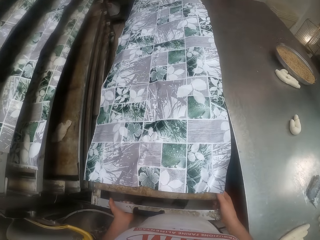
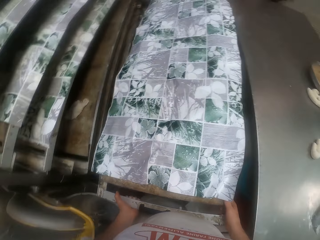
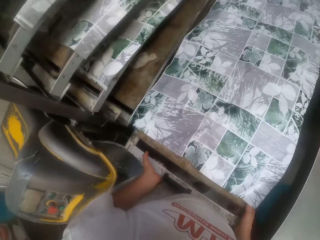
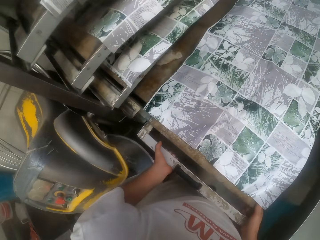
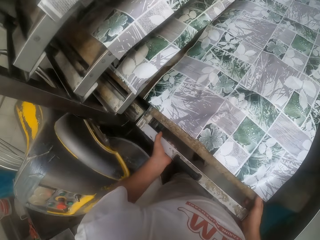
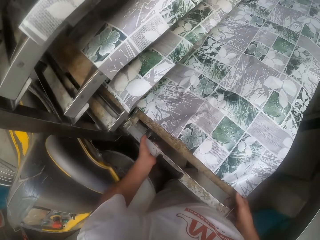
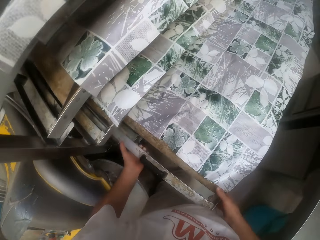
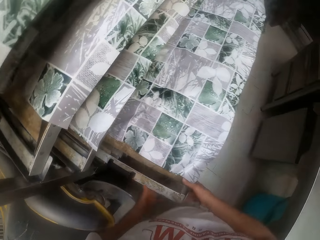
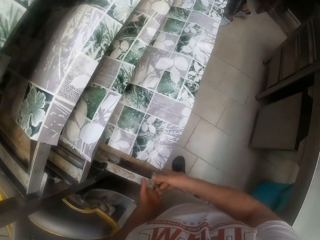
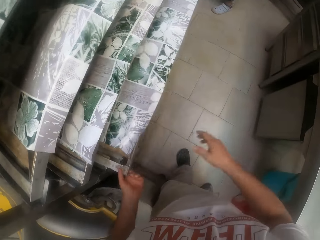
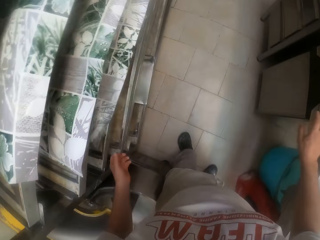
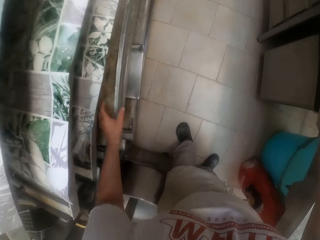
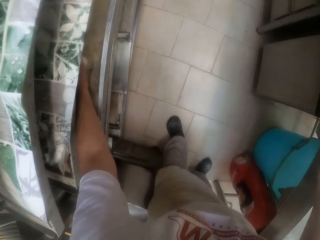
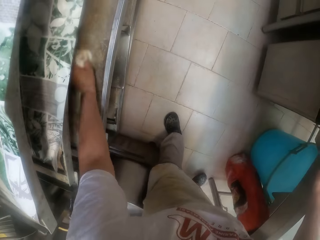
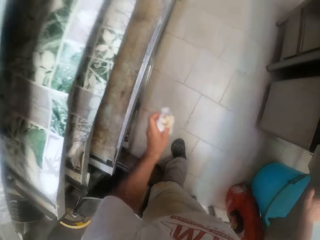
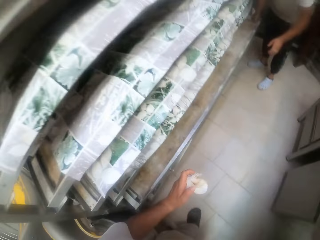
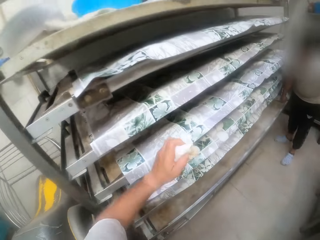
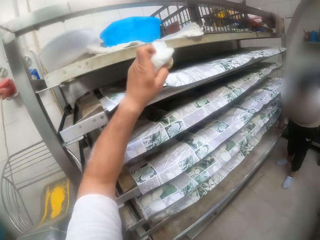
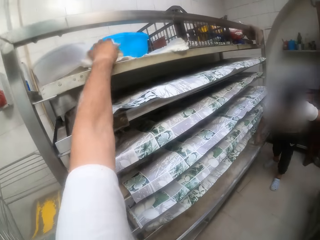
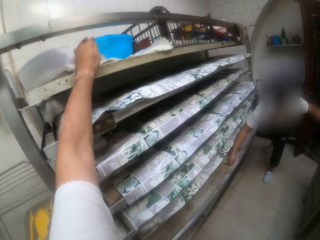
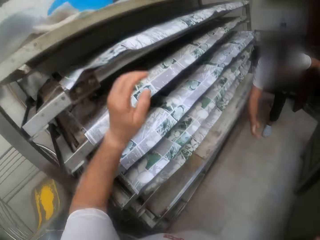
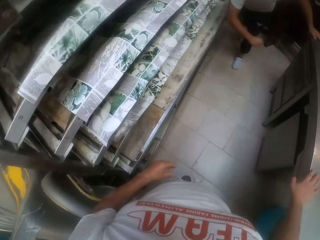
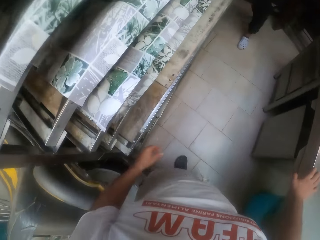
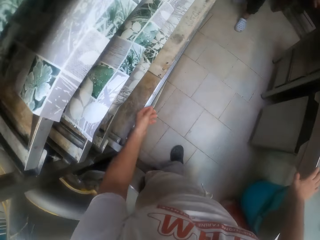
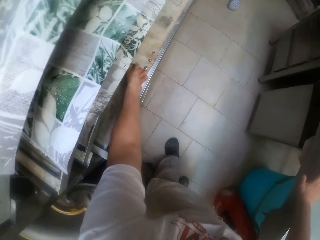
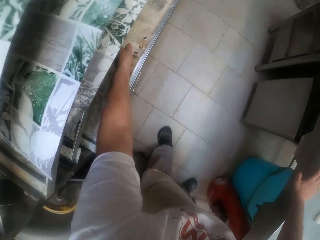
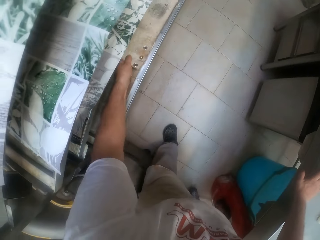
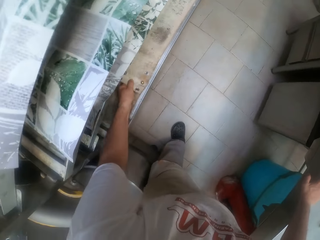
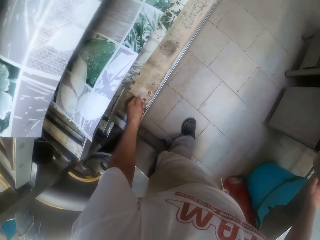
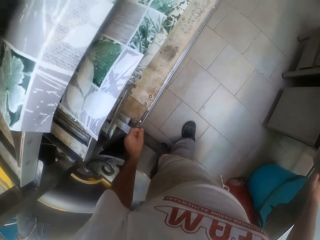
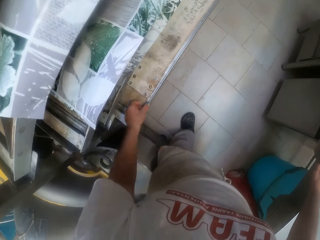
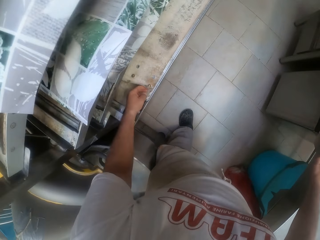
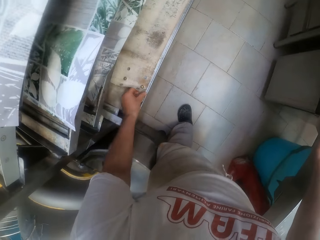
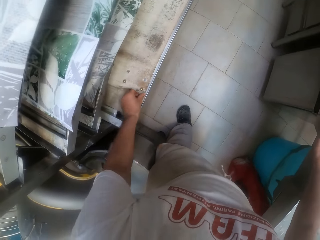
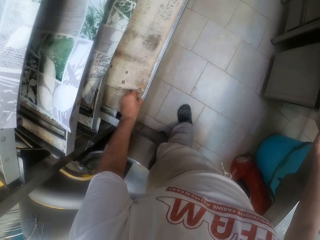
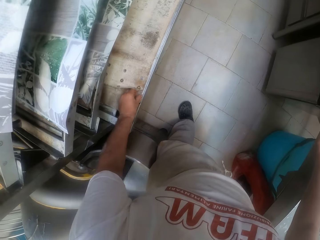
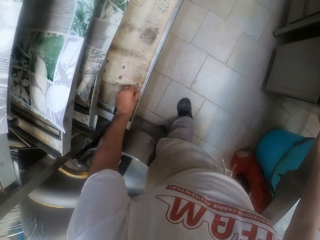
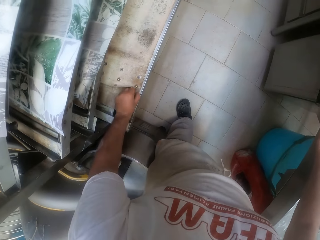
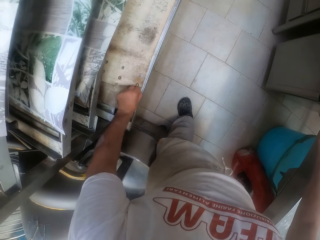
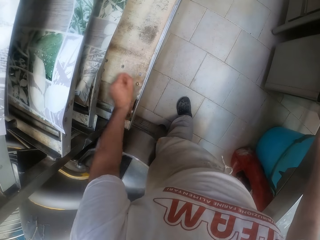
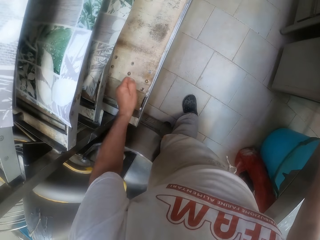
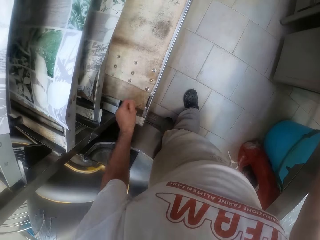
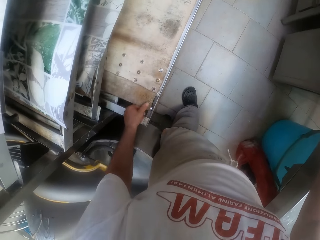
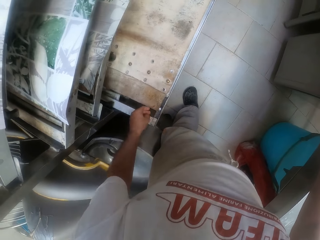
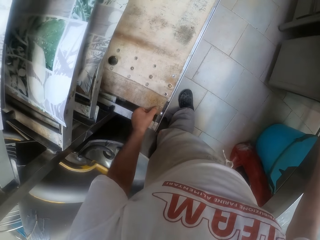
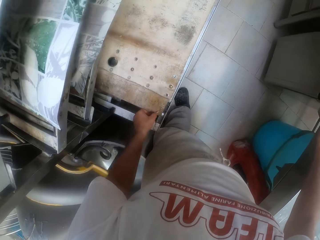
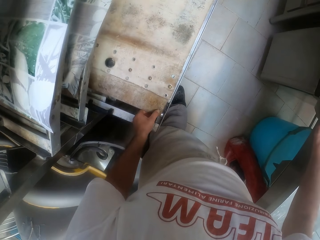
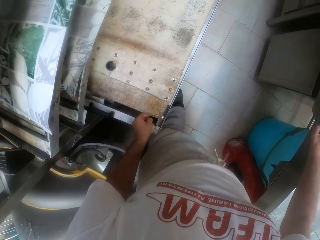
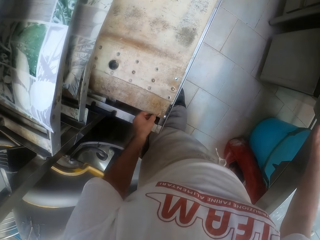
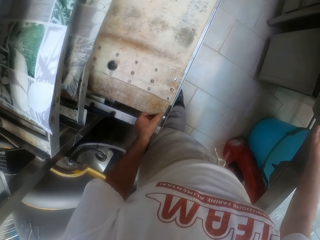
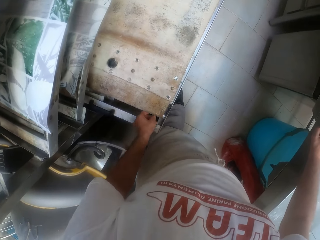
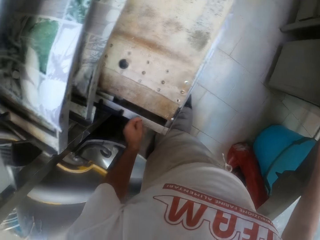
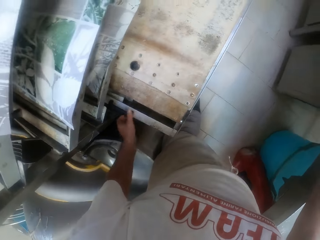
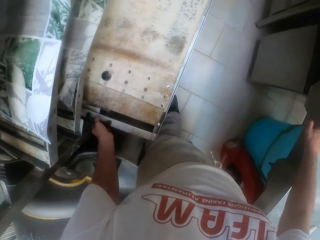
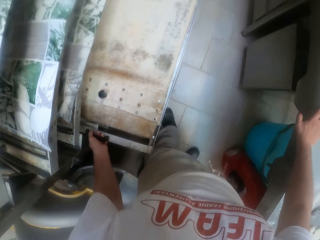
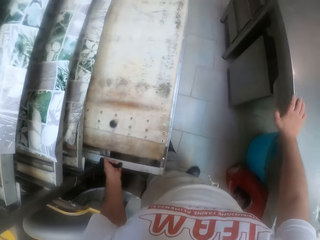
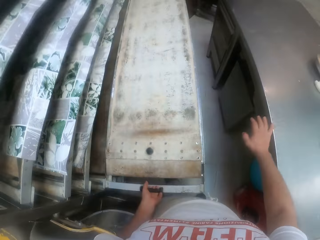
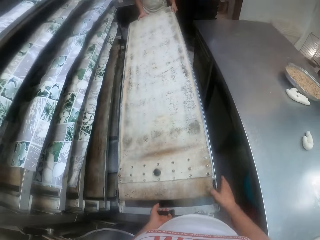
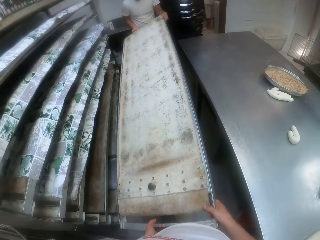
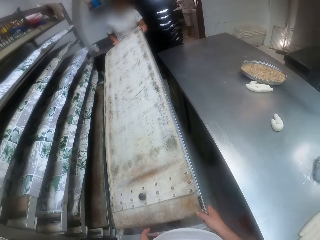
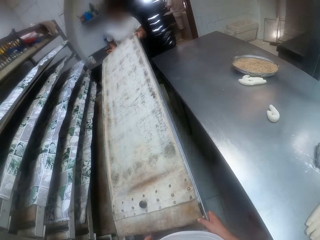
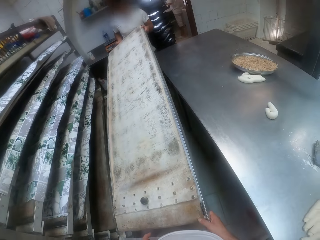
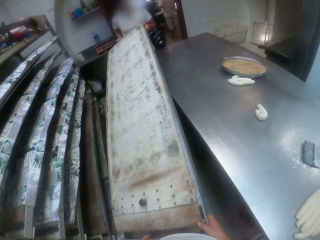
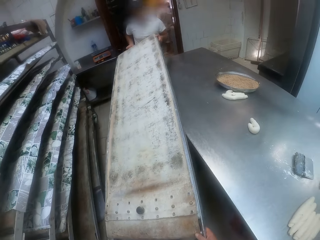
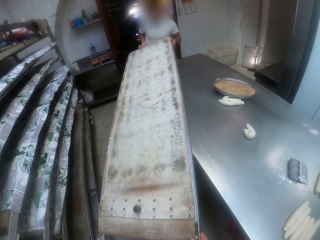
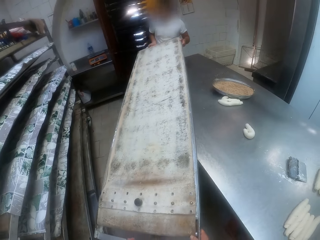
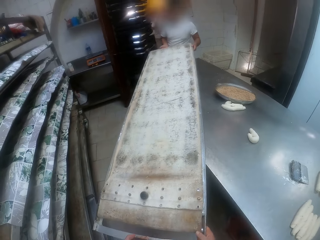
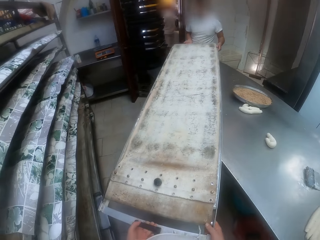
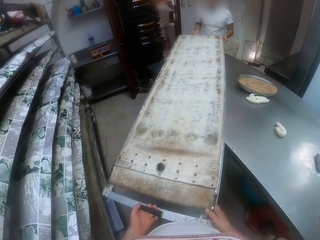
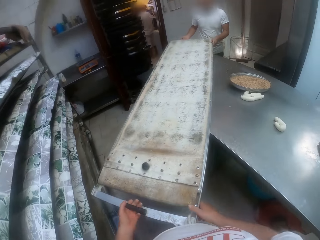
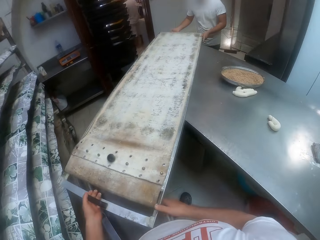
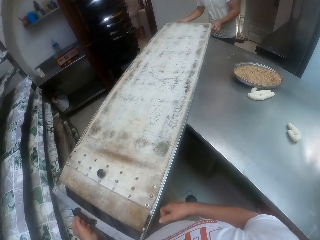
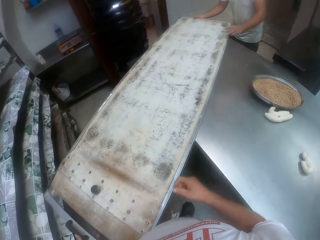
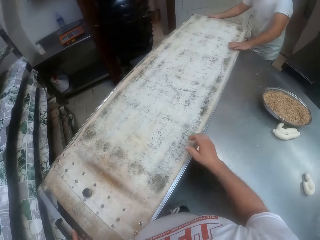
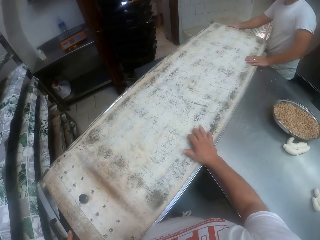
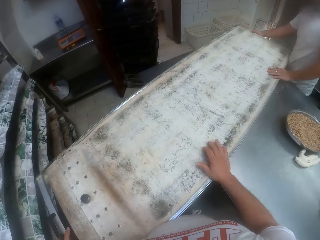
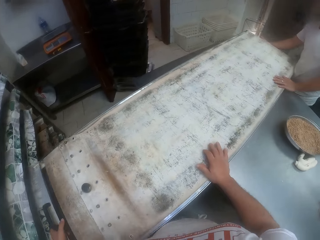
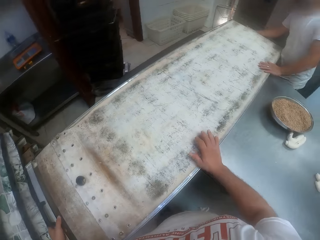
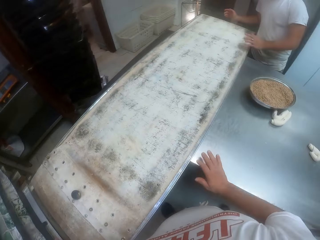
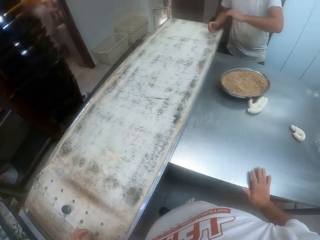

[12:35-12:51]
The camera wearer and a man put the pan in the oven rack with their hands. The camera wearer removes dirt from an empty pan on the rack with his left hand. He picks a dough. The man moves a tray in the empty pan with his right hand. The camera wearer puts the dough on the upper shelf. He adjusts the tray in the empty pan in the rack with his left hand. He moves the shelf. The camera wearer and the man remove the empty pan from the rack with their hands. The camera wearer carries the shelf. The camera wearer and the man drop the empty pan in their hands on the table. The camera wearer puts the shelf on the ground.

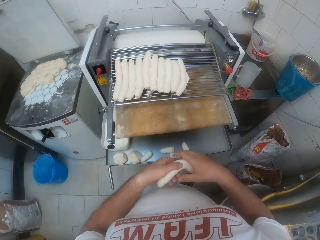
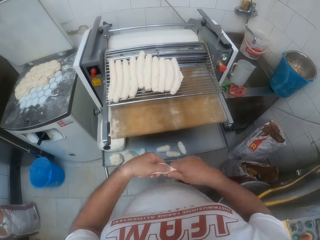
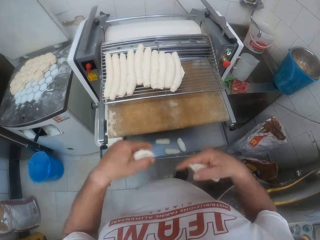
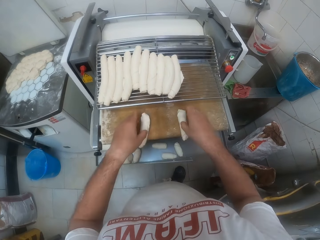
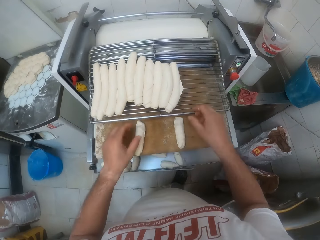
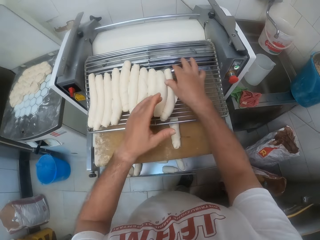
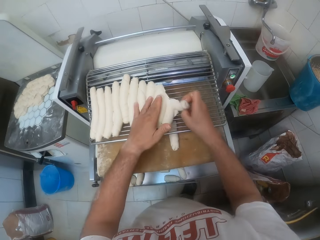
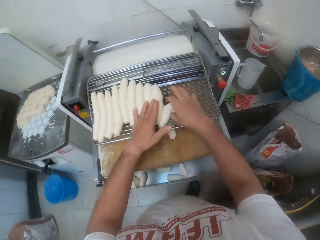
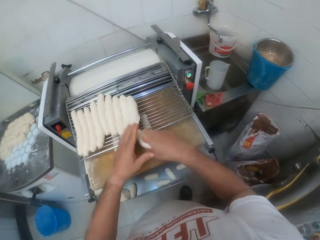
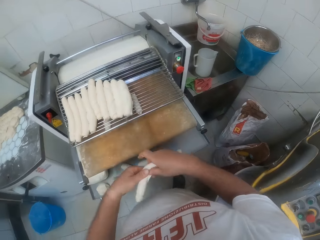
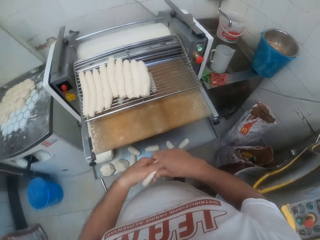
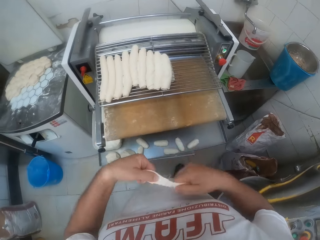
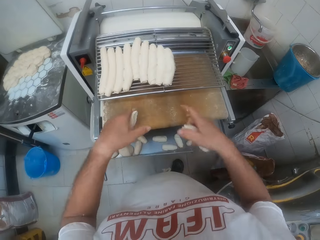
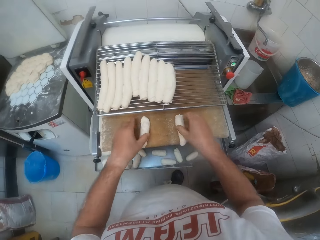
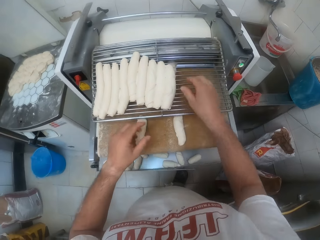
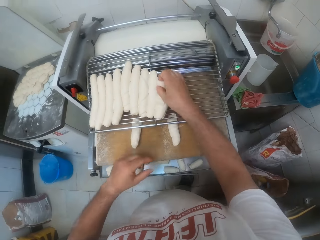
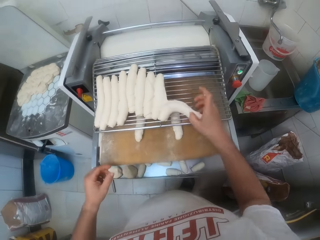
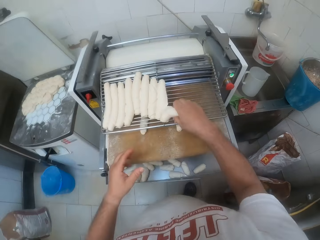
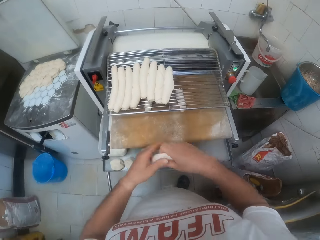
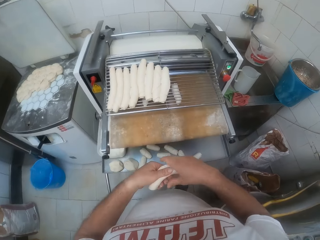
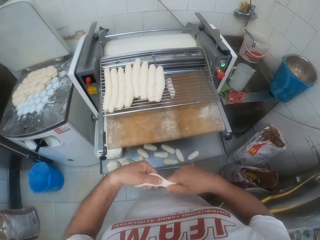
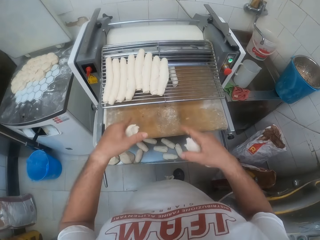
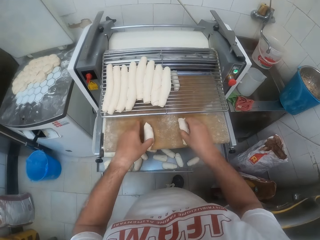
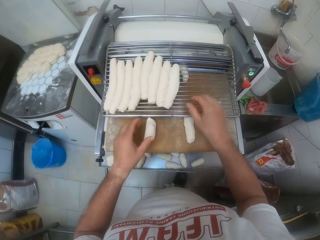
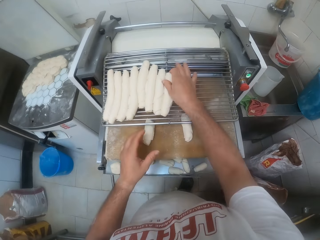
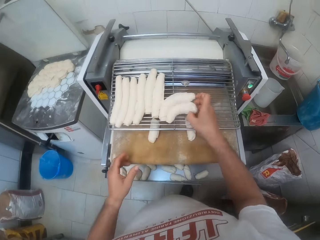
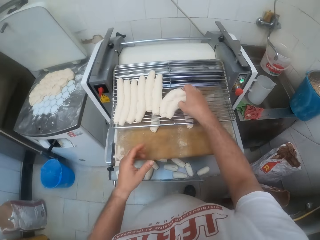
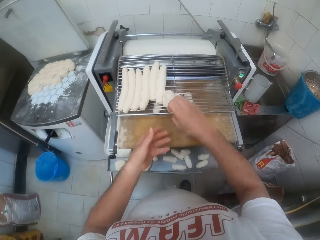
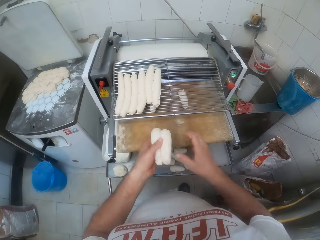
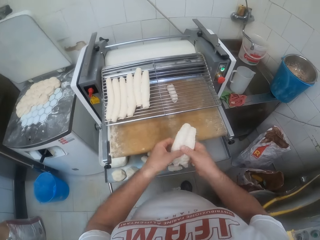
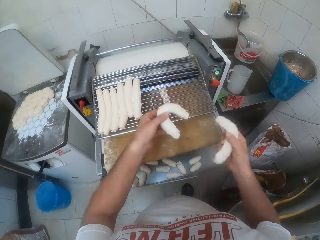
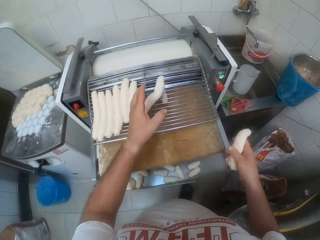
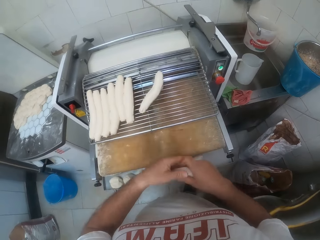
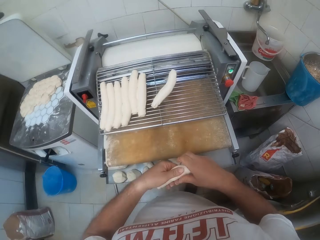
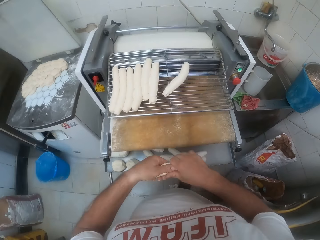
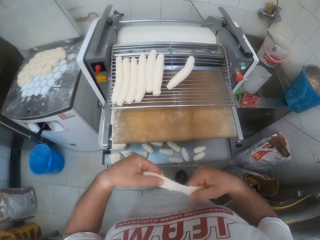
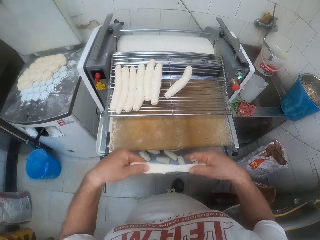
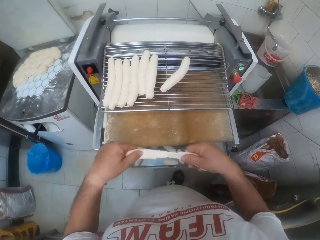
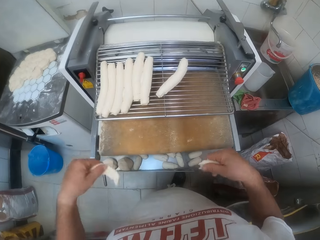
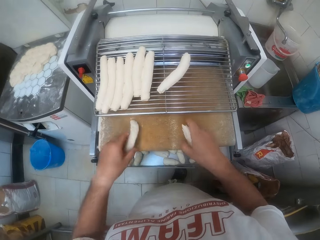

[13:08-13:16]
The camera wearer divides the dough into two with both hands, drops the dough in both hands on the roller tray on the machine, and picks the dough on the tray on the machine with his right hand. He divides the dough into two with both hands, drops the dough in both hands on the roller tray on the machine, and picks the dough on the tray on the machine with his right hand. He divides the dough into two with both hands, drops the dough in both hands on the roller tray on the machine, and picks the dough on the tray on the machine with his right hand. He separates the dough with both hands, drops the dough in his left hand on the tray on the machine, and divides the dough in his right hand into two with both hands.
